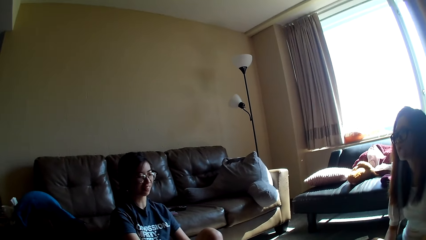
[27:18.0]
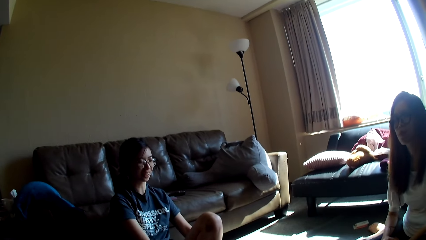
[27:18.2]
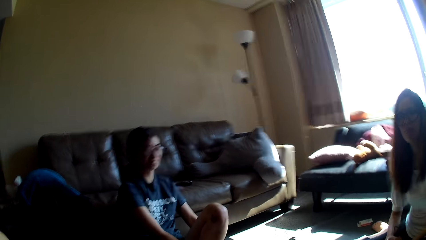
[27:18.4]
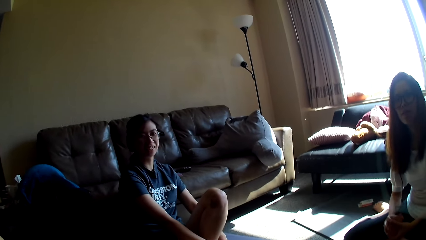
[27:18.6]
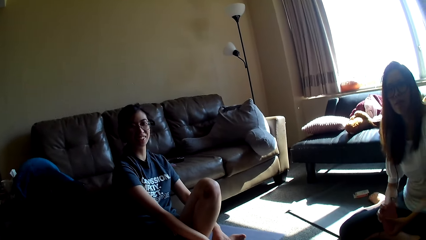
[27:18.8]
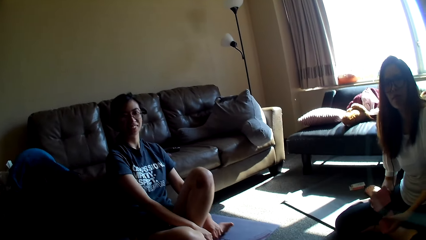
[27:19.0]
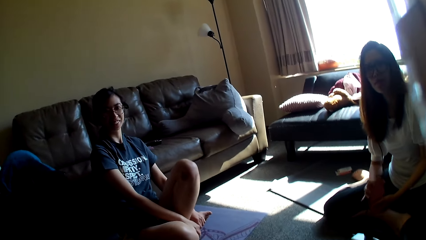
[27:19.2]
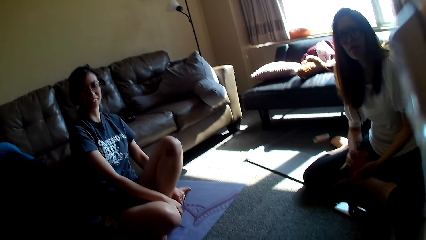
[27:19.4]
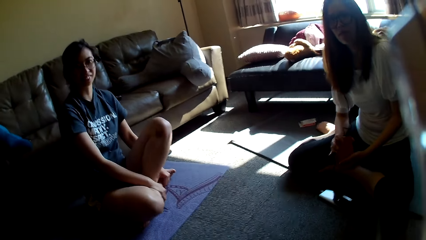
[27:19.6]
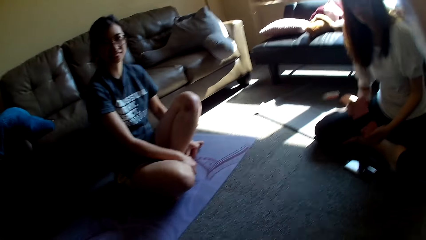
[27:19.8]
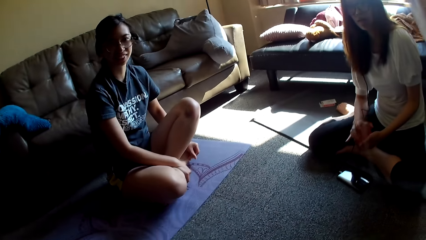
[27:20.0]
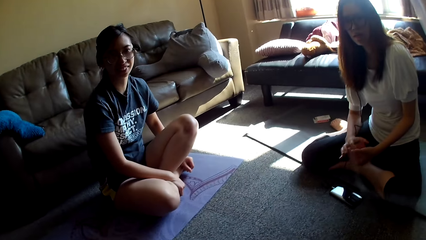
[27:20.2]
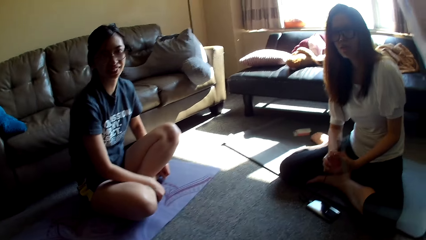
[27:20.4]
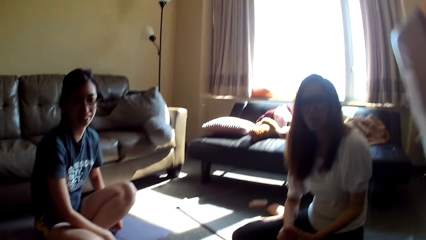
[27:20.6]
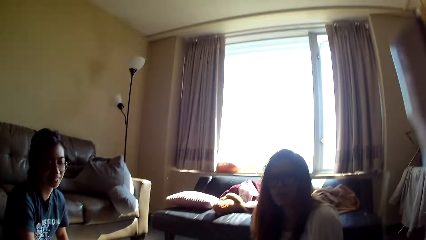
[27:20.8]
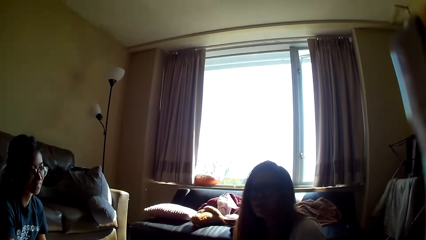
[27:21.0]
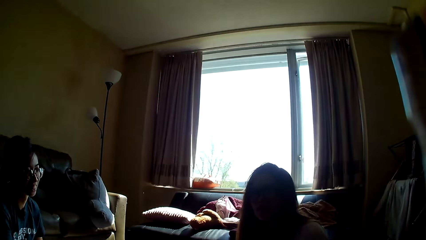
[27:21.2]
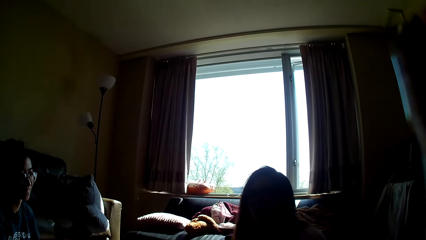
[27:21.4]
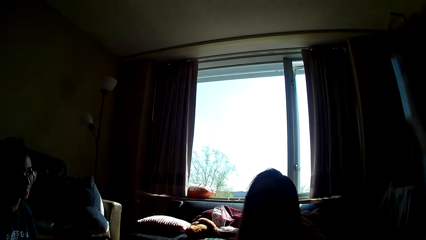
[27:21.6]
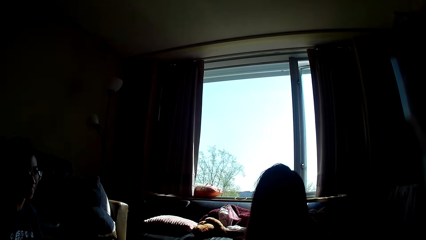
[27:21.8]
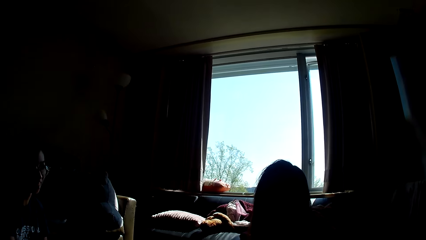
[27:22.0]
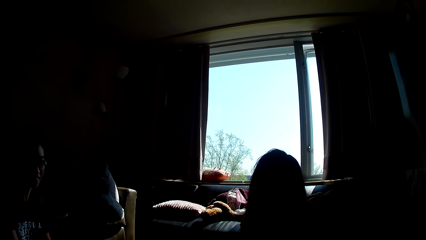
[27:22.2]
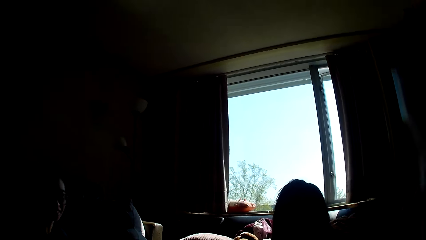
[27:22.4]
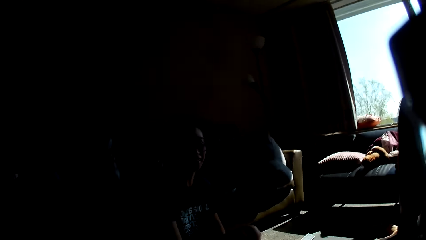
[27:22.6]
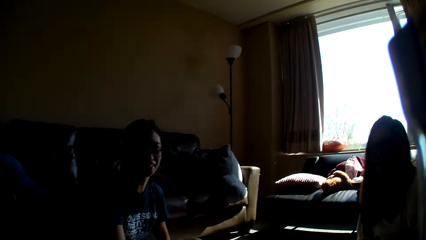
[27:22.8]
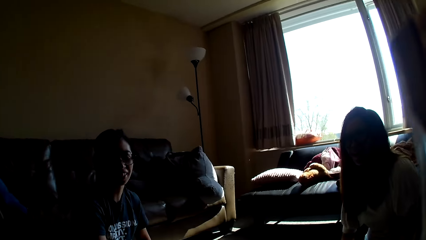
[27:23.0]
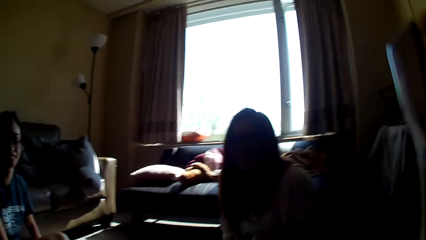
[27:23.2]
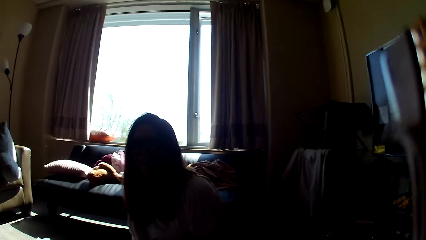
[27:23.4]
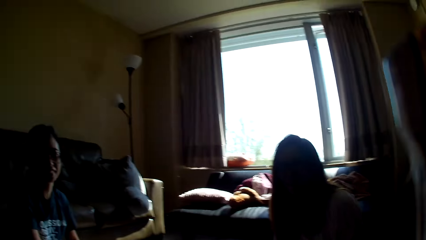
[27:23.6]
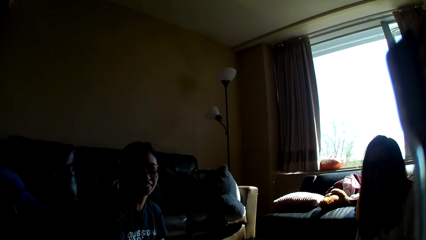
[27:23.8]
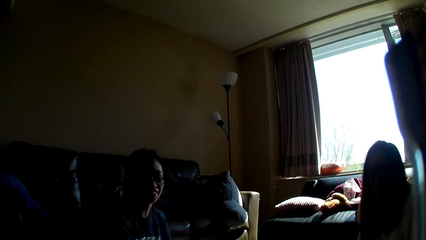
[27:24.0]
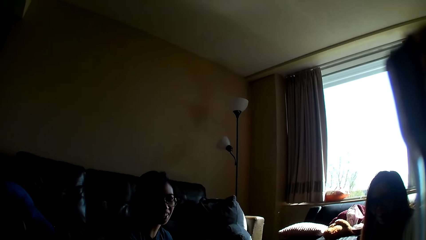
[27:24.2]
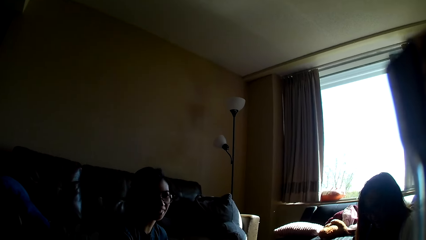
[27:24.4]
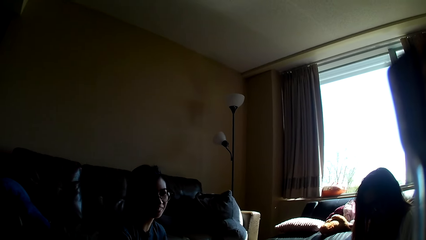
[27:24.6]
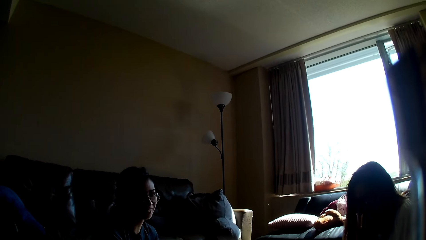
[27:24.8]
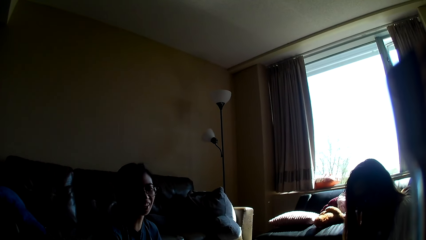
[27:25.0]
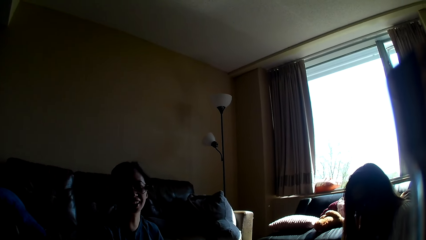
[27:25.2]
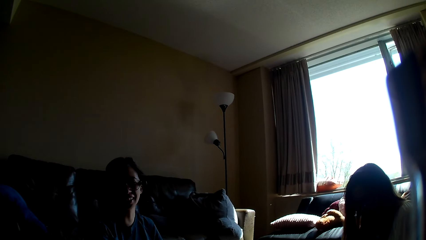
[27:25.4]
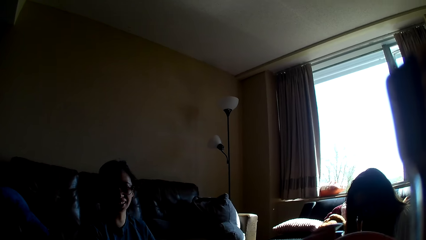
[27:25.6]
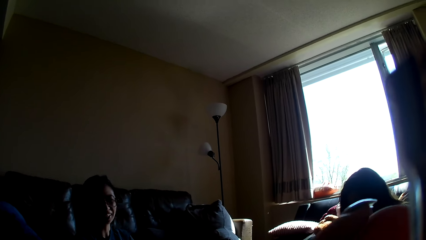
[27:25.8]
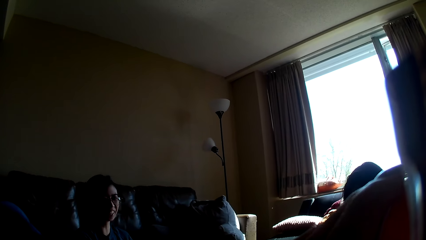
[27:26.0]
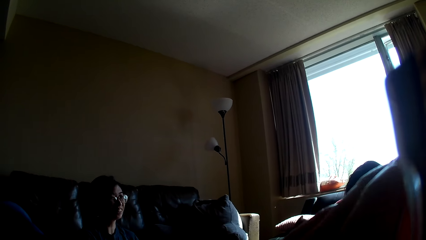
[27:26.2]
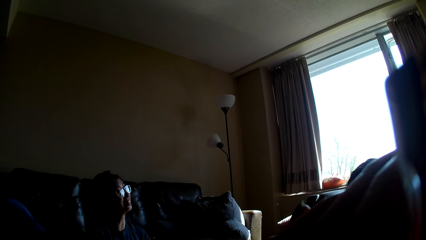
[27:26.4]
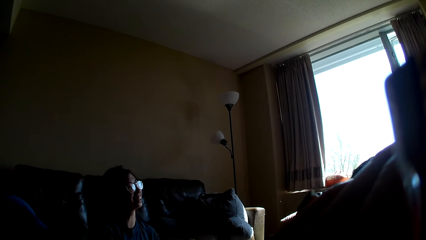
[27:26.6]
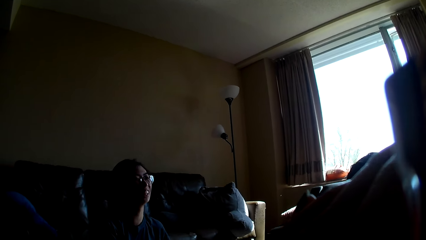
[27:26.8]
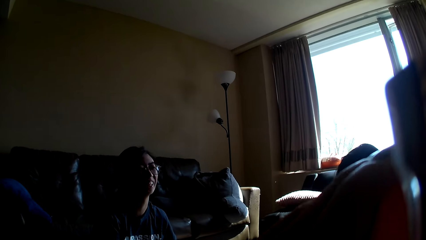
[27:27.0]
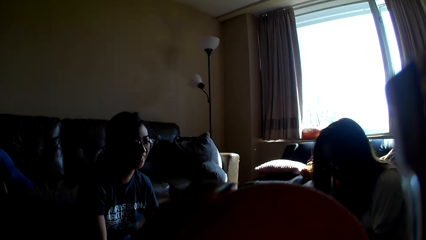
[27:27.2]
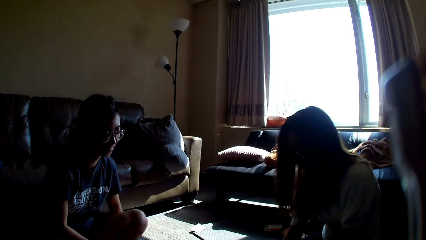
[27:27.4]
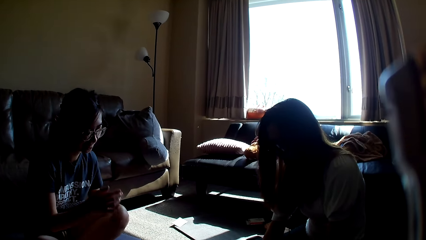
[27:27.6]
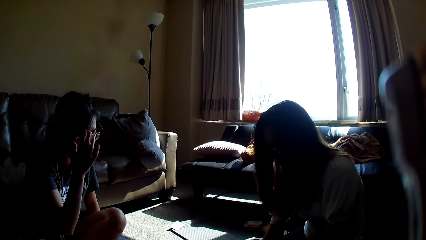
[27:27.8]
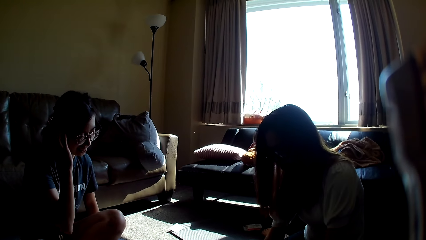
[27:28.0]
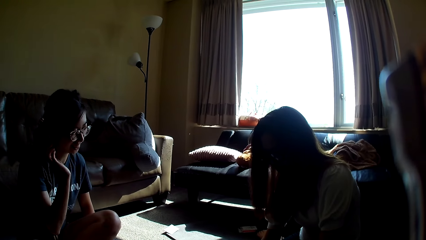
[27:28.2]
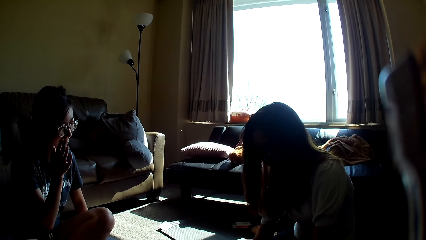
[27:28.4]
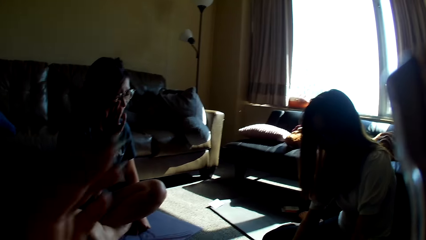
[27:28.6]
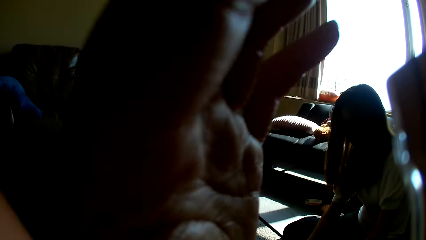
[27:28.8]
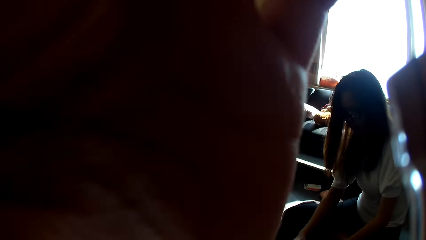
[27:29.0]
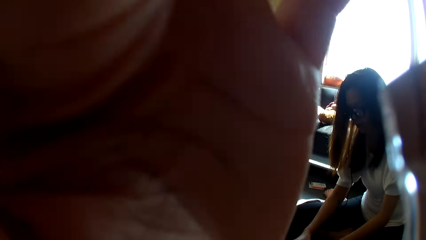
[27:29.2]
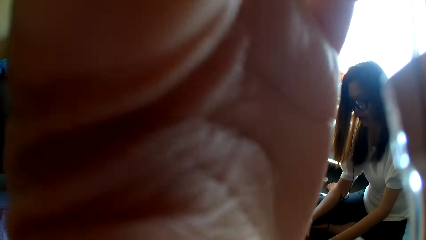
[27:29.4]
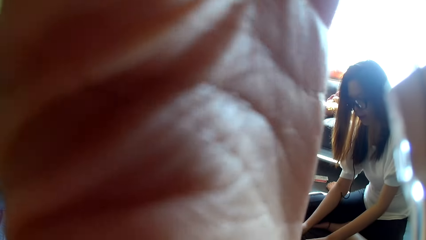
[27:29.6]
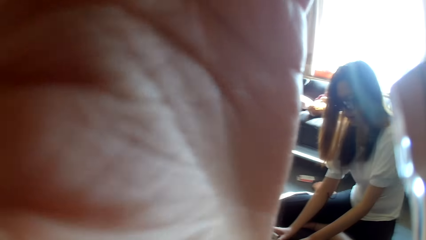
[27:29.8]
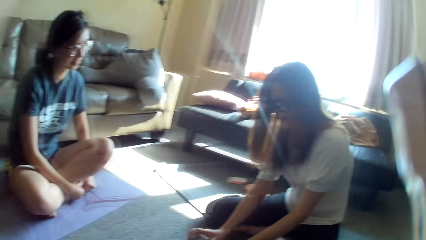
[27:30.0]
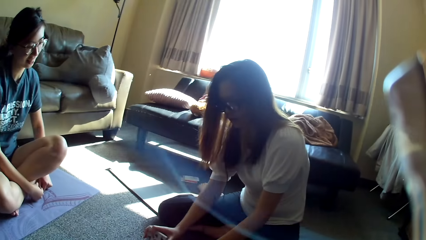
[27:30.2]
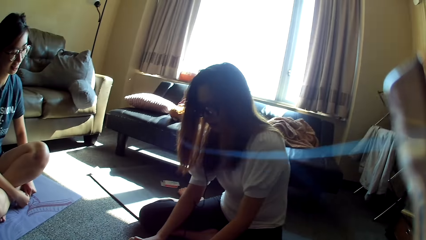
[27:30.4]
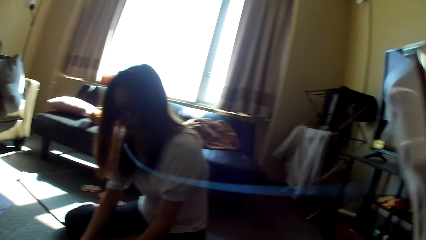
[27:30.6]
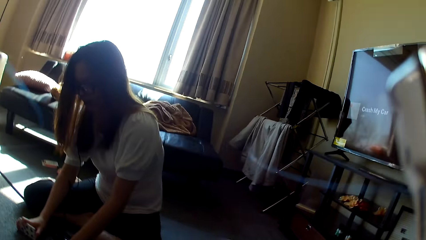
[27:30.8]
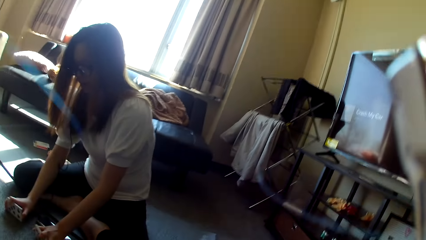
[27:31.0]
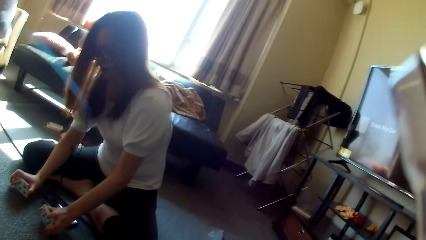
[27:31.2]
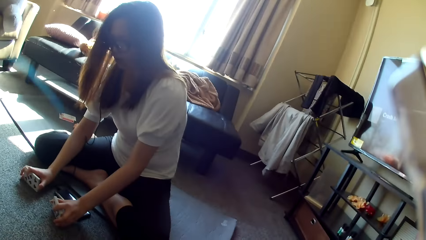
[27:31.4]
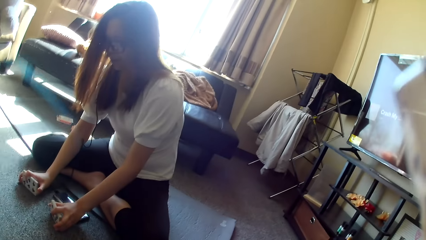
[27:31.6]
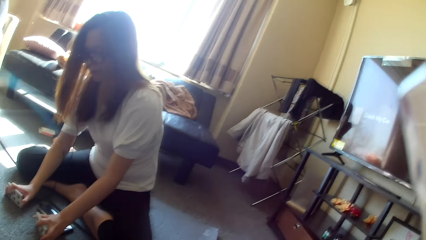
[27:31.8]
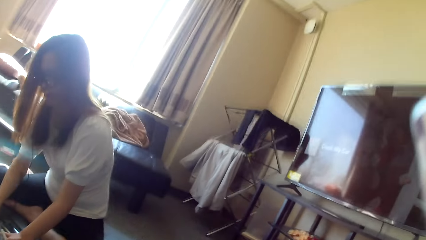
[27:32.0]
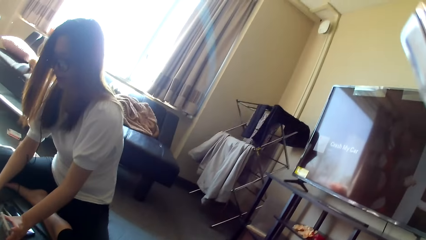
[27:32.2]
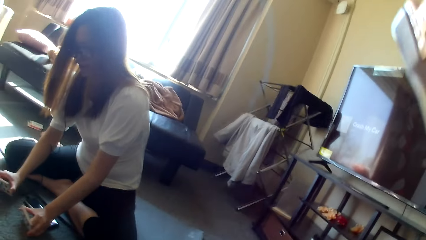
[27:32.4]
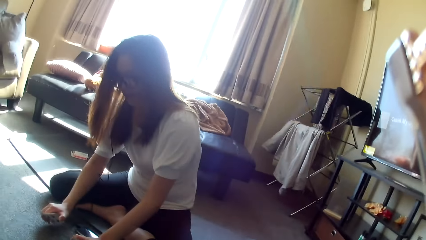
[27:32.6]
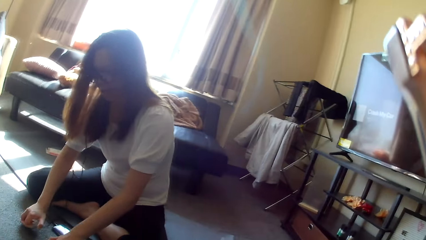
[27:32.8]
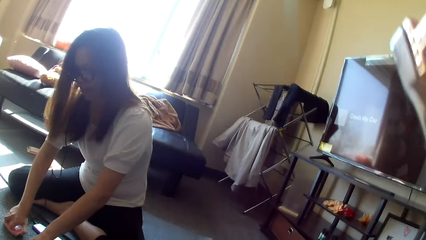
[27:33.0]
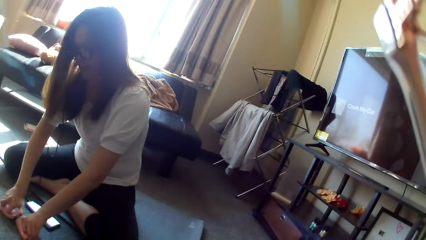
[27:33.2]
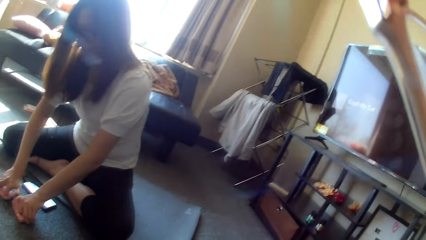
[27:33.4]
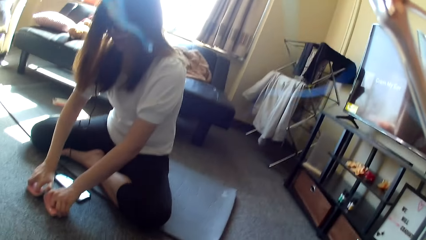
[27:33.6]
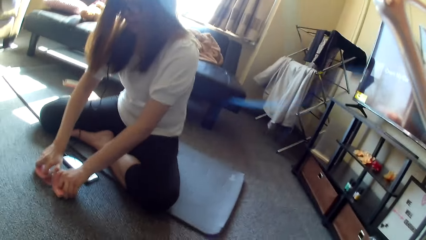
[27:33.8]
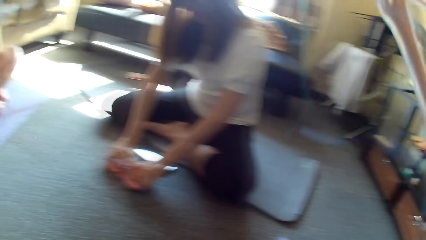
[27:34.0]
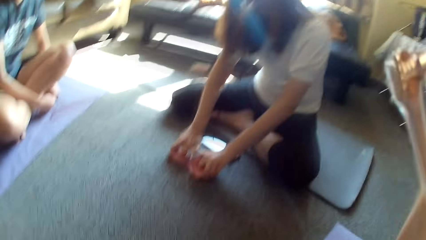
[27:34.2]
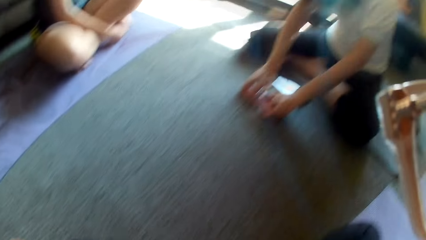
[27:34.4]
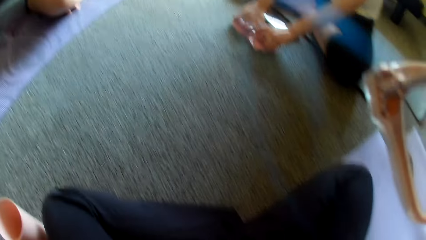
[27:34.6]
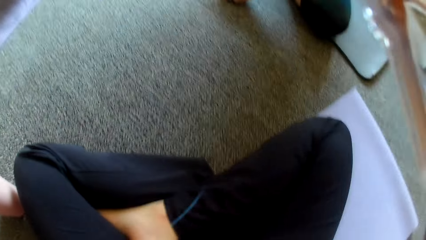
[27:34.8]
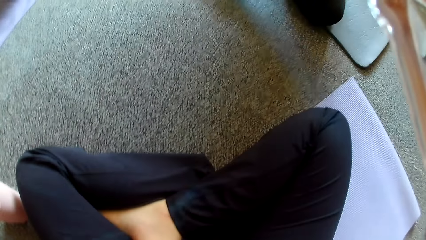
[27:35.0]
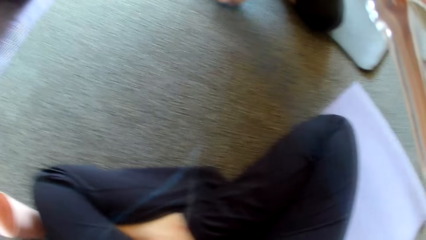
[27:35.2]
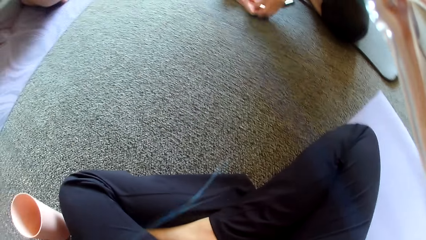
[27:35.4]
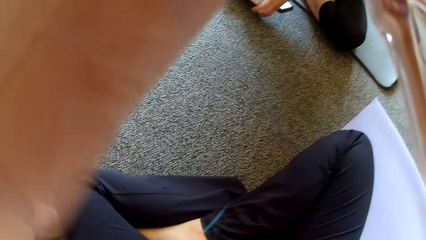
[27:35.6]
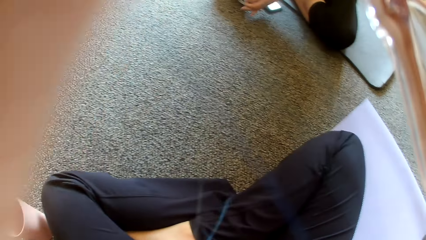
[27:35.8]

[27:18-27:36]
A lady mixes cards. The camera wearer looks around. They drink something. They move the cup away from the mouth. Another lady touches her hair. A woman raises her hand. The camera wearer adjusts the camera. The other lady adjusts her glasses. The camera wearer touches the camera. The first lady aligns the cards. She runs the cards. The camera wearer moves a hand. The woman shuffles the cards.
